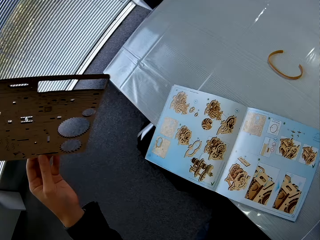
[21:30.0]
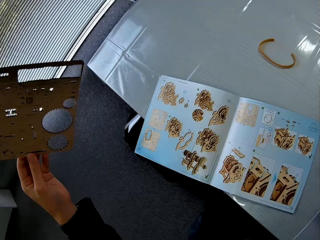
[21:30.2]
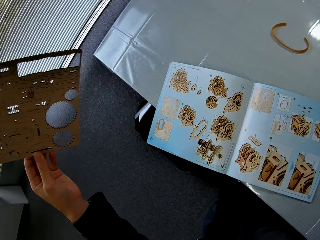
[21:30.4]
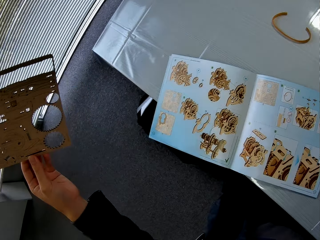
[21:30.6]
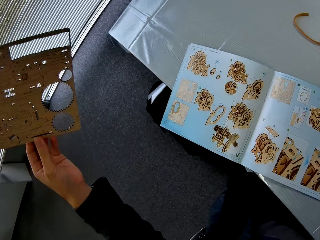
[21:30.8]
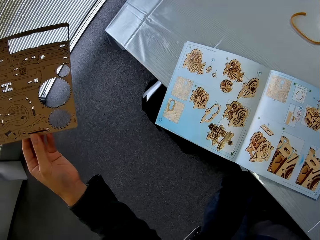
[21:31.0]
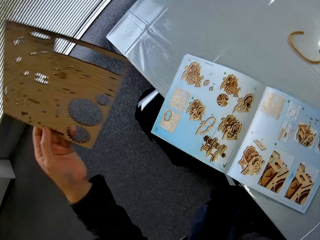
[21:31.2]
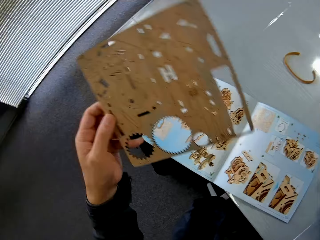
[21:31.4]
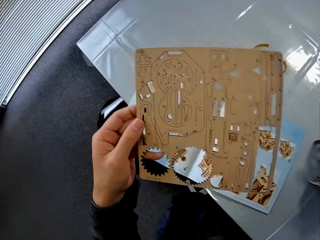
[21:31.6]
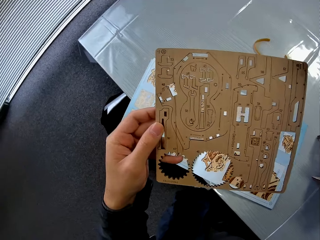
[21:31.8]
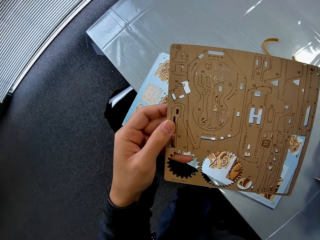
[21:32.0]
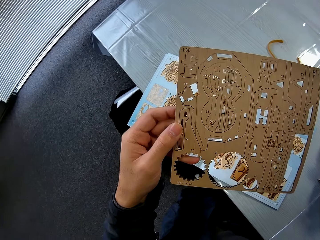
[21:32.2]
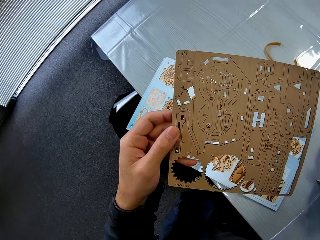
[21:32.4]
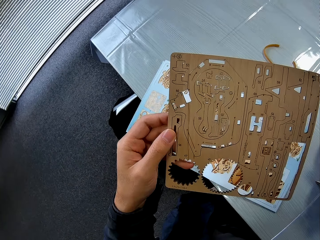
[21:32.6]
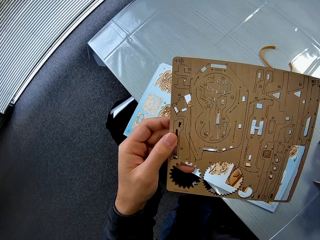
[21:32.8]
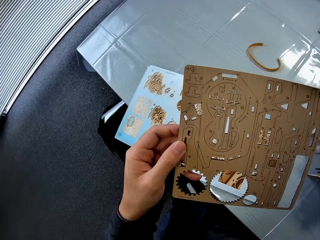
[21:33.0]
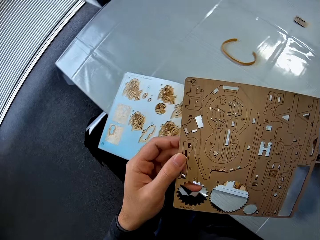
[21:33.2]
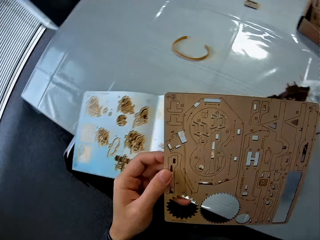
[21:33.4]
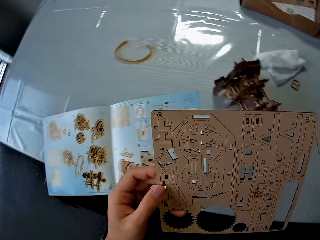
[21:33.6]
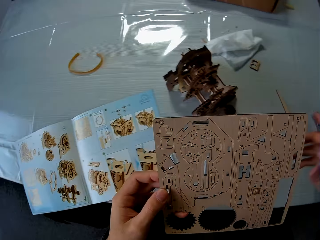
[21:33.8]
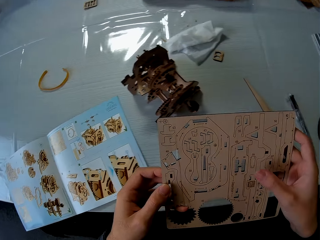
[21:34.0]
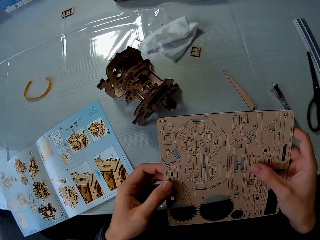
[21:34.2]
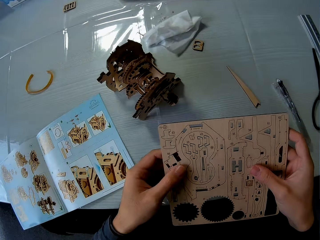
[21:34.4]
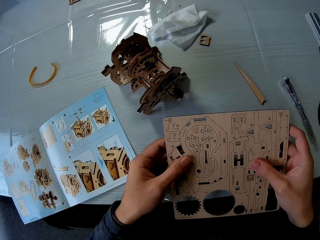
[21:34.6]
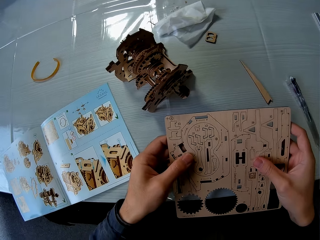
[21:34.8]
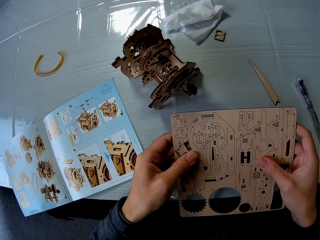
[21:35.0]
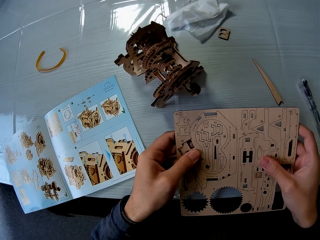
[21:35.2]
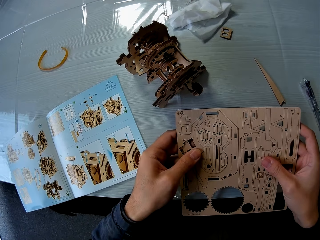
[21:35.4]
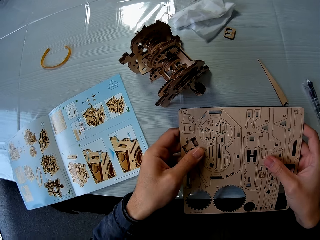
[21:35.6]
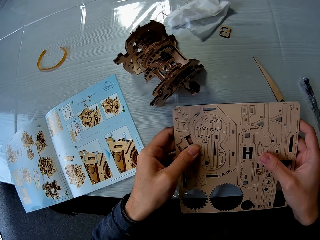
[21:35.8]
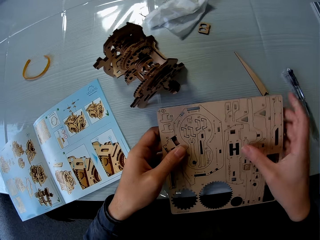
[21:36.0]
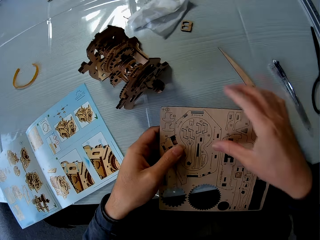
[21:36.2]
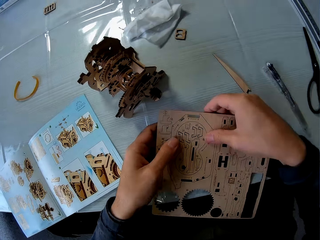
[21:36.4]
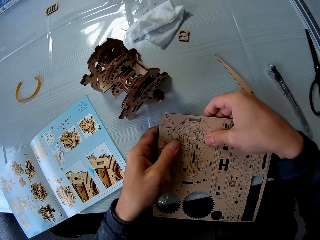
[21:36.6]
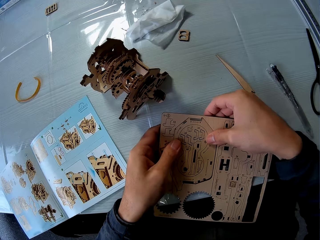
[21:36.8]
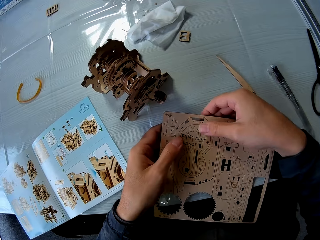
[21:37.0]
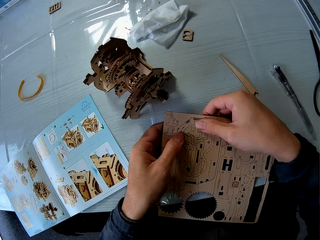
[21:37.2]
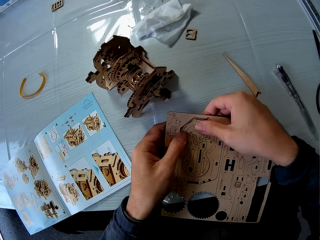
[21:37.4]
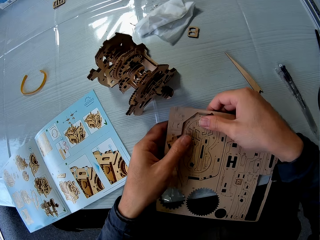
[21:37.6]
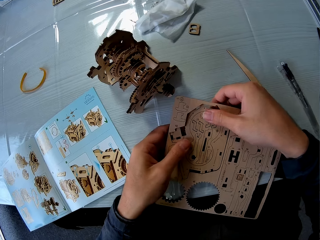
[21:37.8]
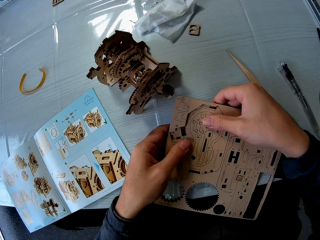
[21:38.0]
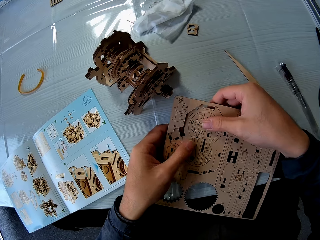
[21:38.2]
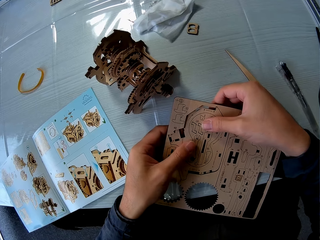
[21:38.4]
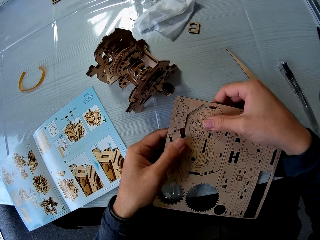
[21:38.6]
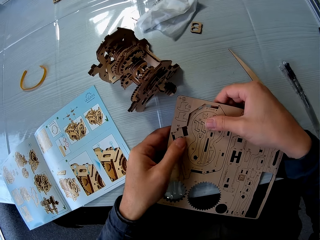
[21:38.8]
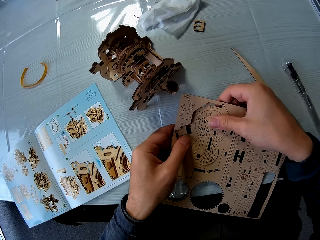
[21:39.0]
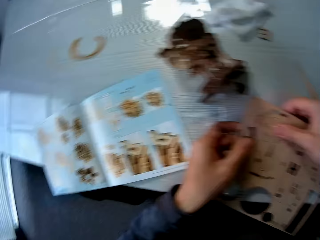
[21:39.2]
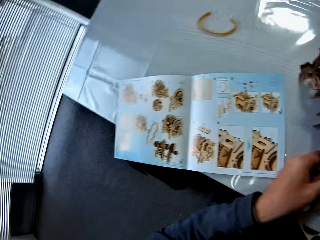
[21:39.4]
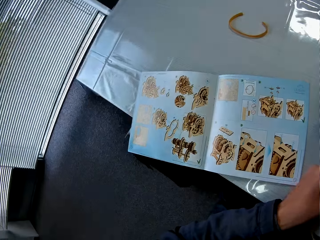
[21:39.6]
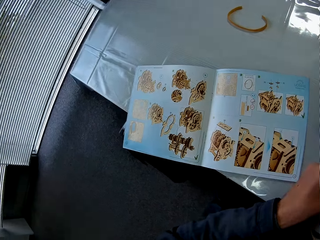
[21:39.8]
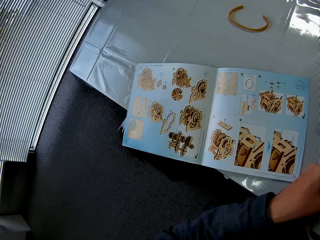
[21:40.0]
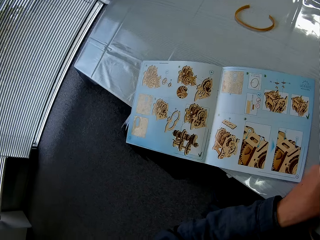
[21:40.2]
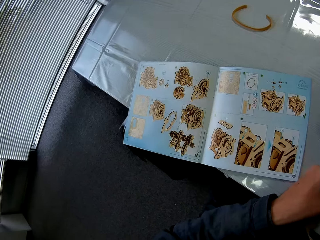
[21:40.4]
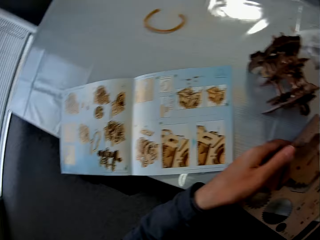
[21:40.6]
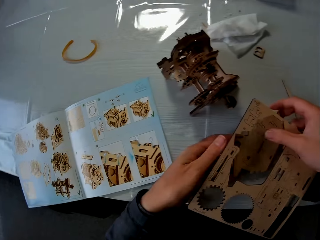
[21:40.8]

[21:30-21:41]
The camera wearer picks the wooden craft puzzle piece. They hold the wooden craft puzzle piece. They break out a piece of gear from the gear structure.

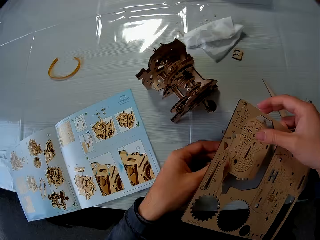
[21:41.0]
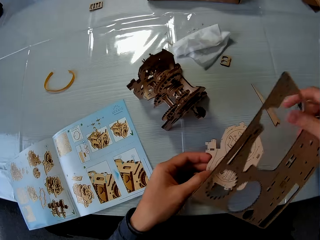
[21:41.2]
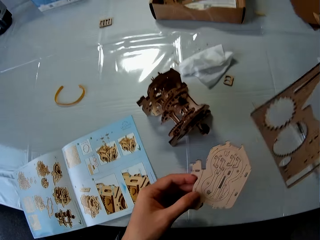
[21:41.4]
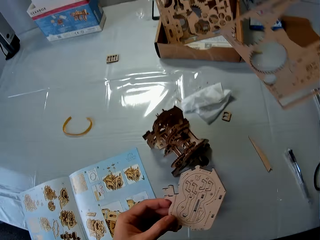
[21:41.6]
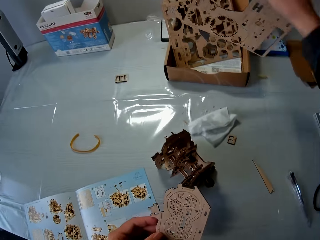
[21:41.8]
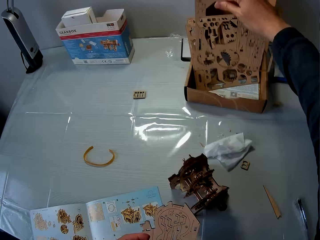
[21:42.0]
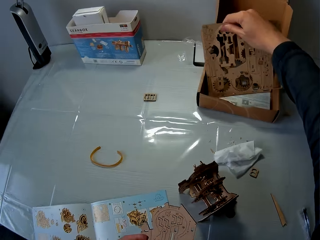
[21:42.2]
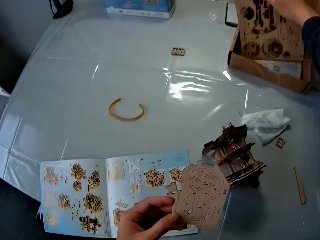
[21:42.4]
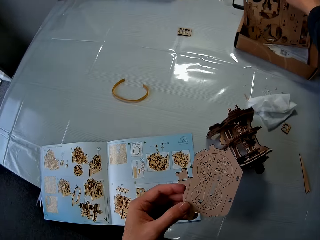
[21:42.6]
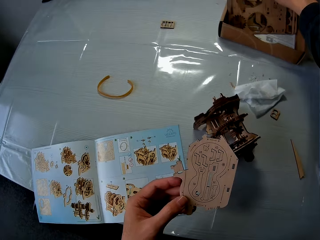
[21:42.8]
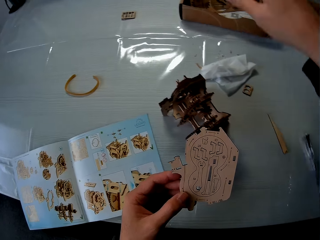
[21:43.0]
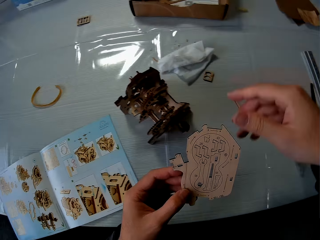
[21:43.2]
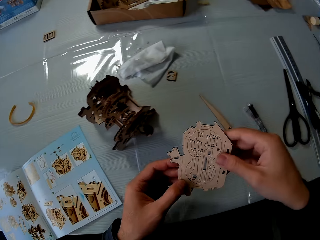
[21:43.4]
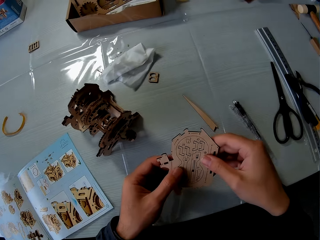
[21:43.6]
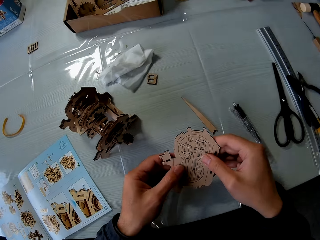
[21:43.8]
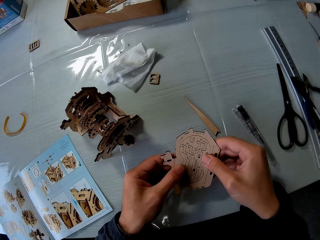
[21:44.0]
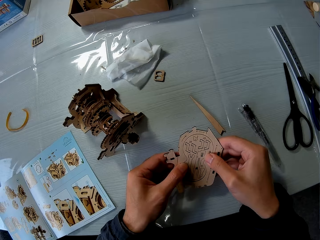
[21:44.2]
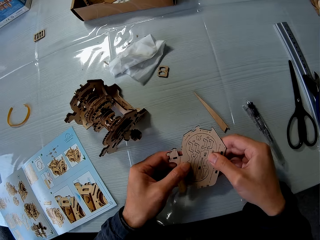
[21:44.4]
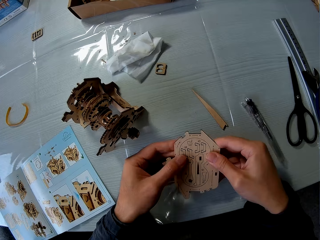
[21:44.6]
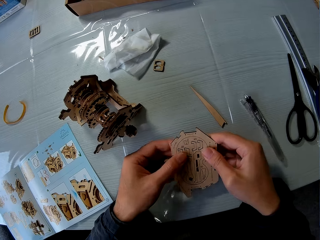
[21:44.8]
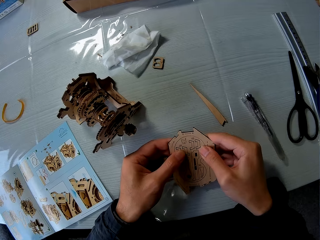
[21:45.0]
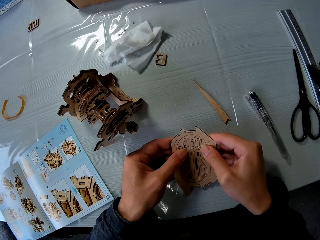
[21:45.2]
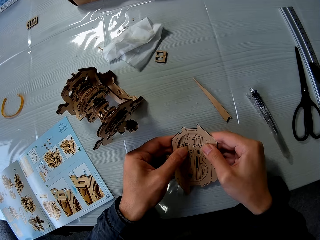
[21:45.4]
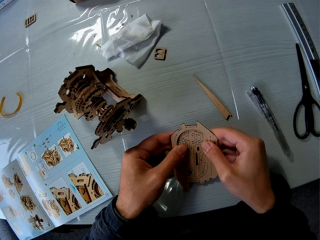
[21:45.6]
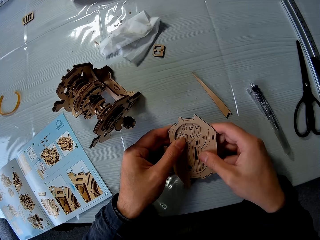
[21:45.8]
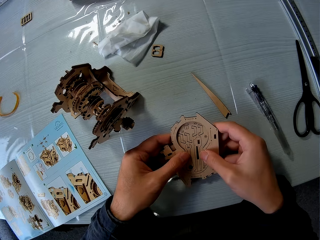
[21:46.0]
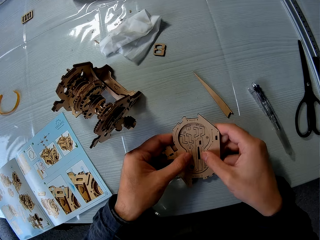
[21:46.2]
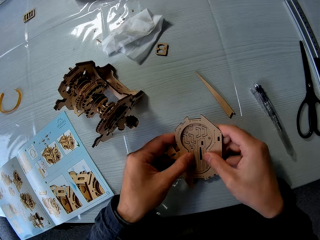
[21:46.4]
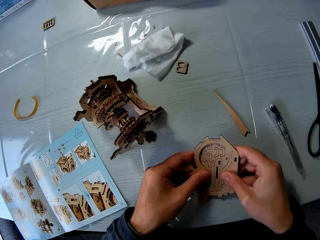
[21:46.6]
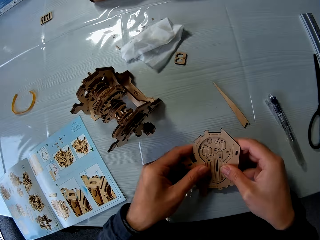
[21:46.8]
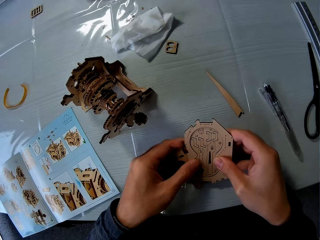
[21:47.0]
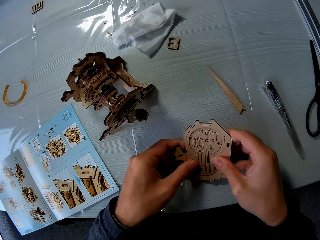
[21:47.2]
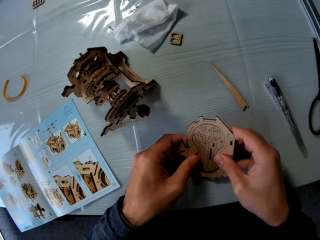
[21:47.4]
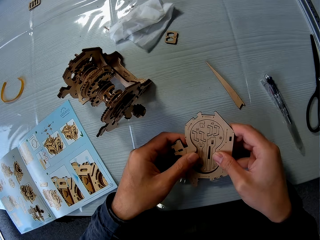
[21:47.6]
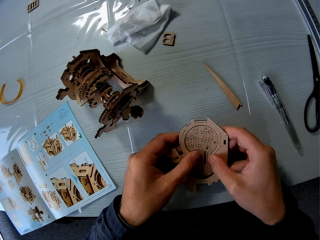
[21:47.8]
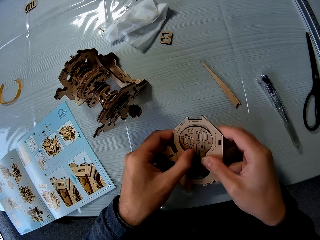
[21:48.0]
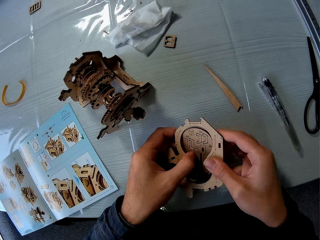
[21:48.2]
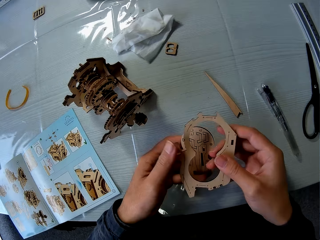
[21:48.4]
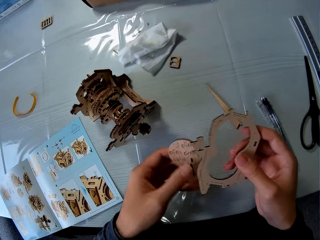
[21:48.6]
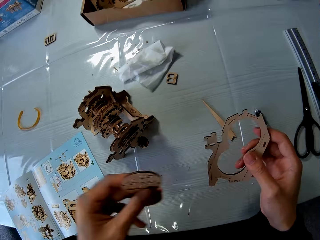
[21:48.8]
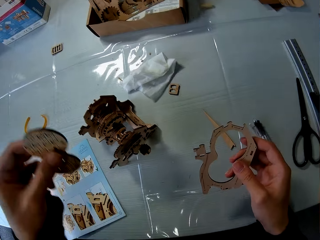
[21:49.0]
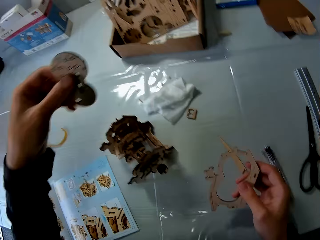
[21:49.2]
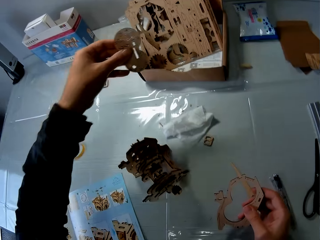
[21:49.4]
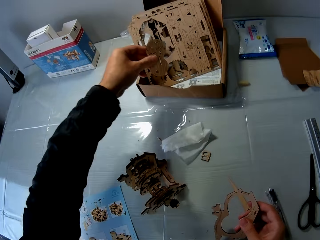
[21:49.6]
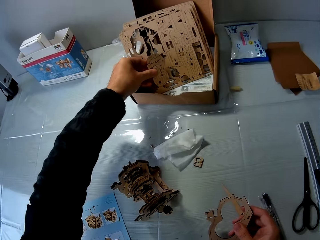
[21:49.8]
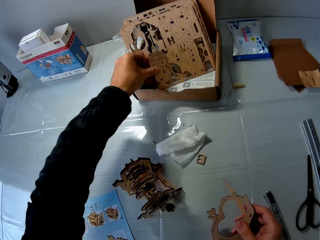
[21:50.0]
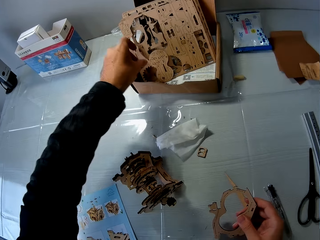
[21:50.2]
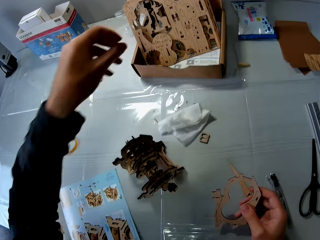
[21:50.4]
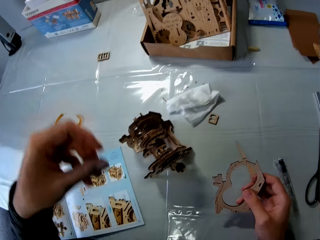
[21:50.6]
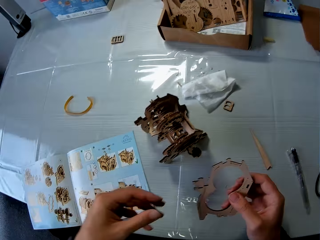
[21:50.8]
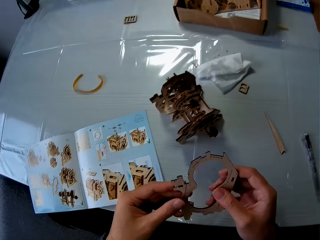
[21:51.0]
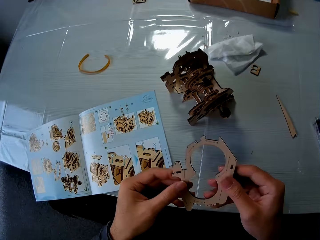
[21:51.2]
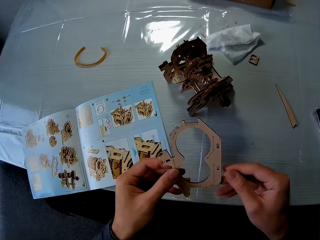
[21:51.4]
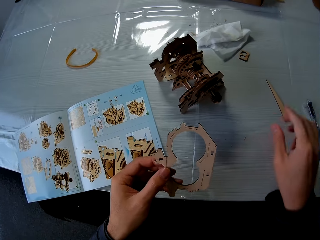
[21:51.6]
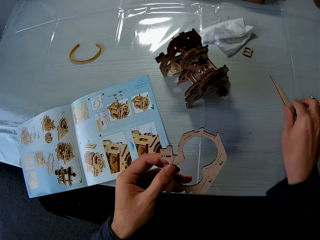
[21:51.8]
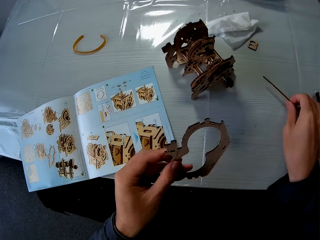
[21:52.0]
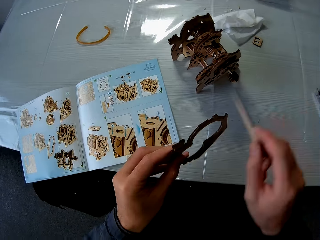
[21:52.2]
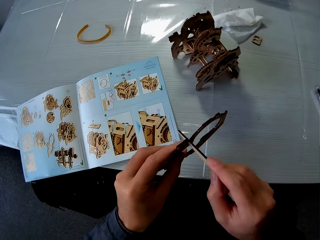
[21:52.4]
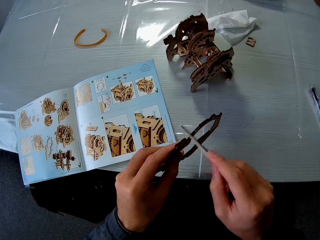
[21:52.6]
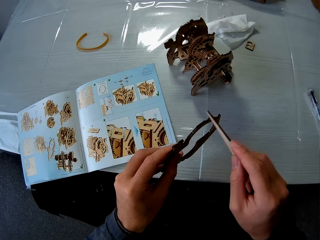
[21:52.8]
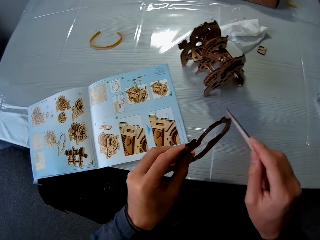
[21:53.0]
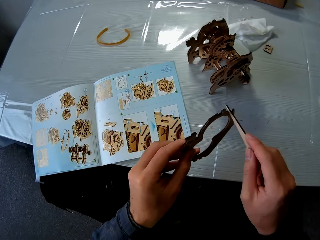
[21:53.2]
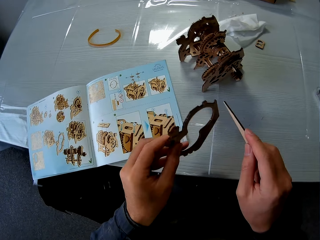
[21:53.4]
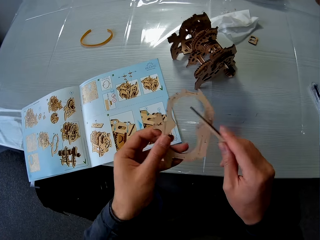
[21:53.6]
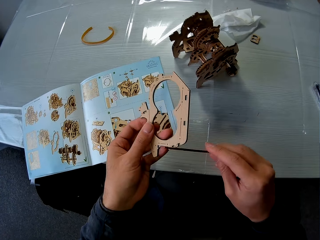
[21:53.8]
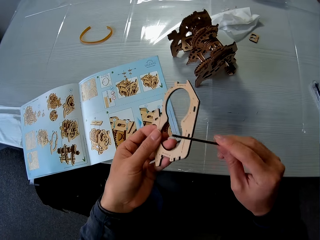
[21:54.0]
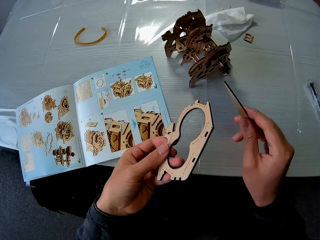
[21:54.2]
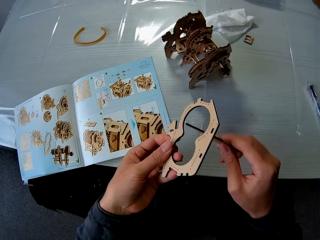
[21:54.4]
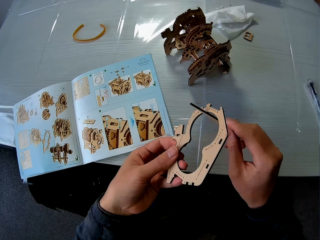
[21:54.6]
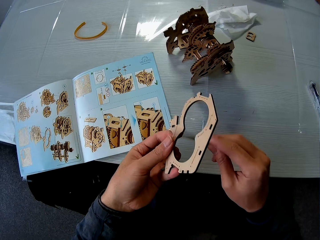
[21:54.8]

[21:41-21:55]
The camera wearer drops the gear structure in a box. They break out a piece of gear from another piece of gear. They drop the piece of gear in the box. They pick up a filer and hold the piece of laser cut wood. They file the piece of gear with the filer.
